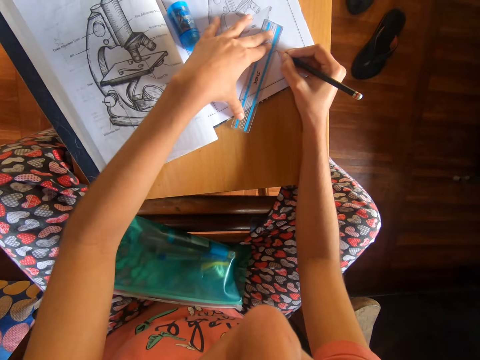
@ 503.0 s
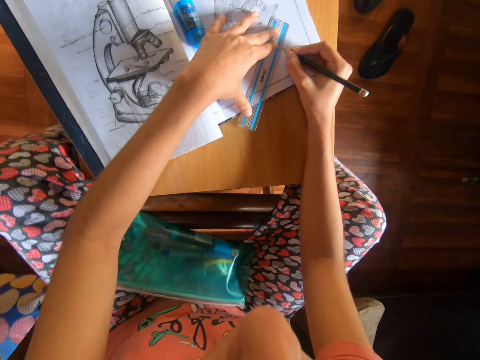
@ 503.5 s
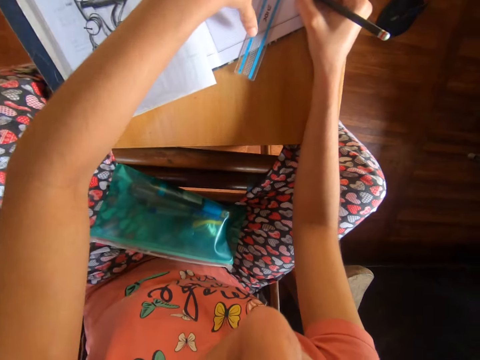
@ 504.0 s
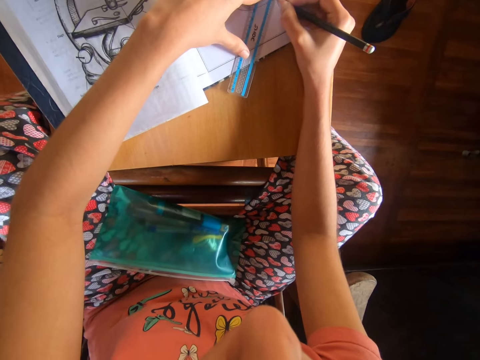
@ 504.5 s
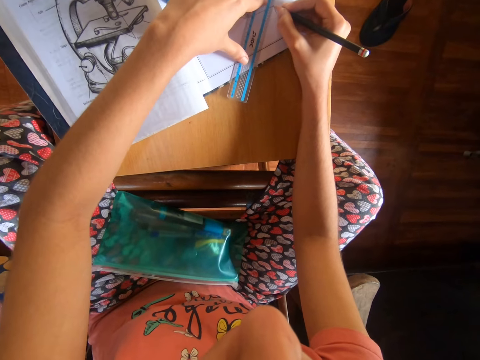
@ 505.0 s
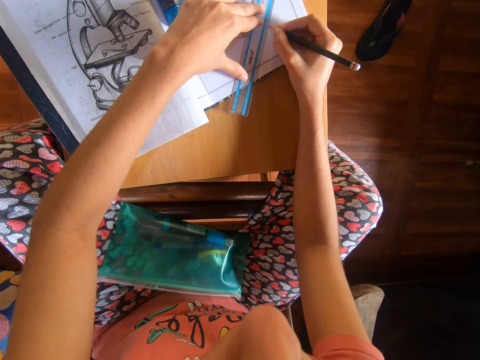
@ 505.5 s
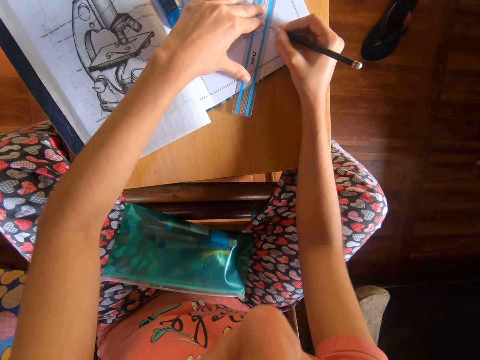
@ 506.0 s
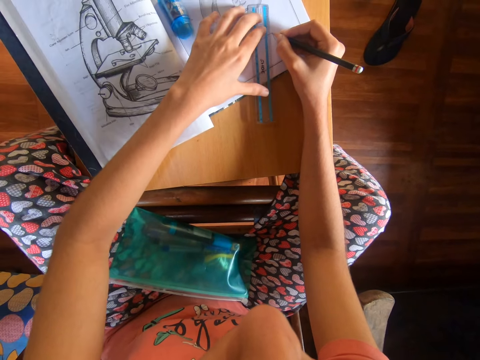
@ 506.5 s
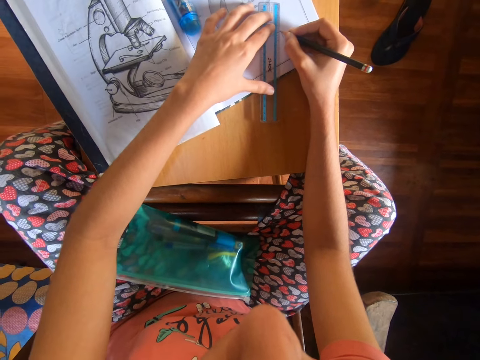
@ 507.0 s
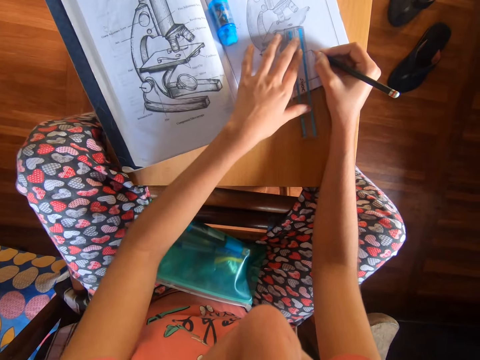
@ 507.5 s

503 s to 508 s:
The camera wearer moves the ruler on the book on the table with his left hand.

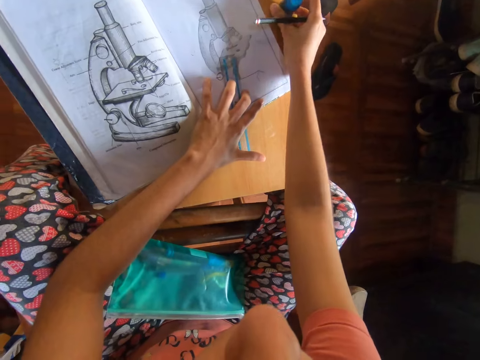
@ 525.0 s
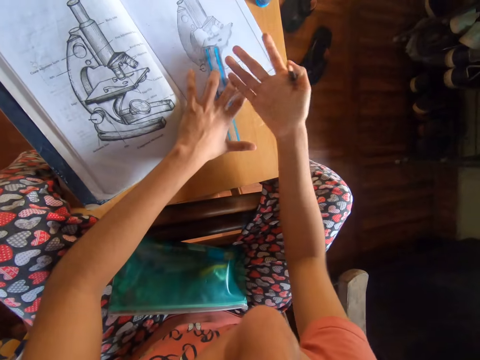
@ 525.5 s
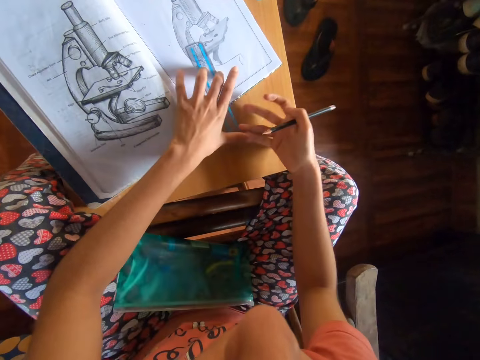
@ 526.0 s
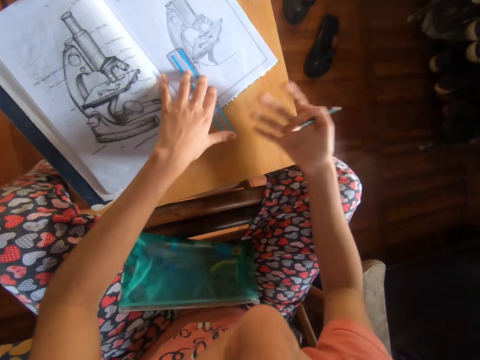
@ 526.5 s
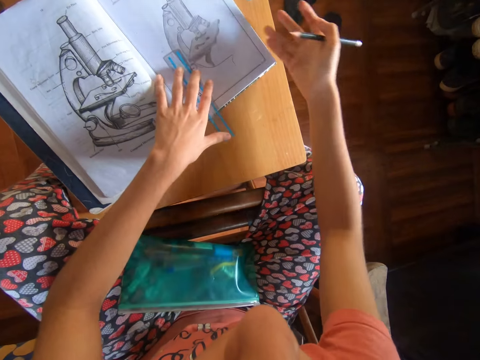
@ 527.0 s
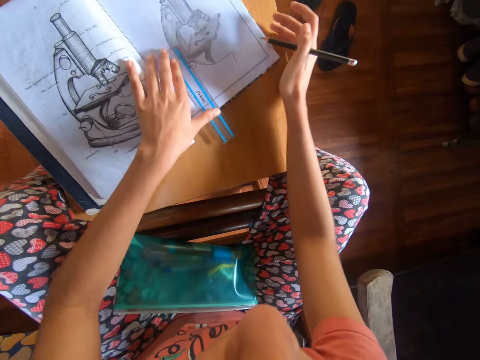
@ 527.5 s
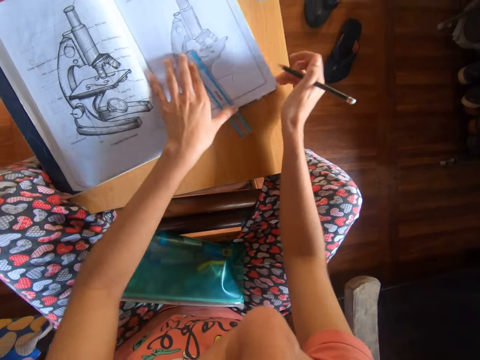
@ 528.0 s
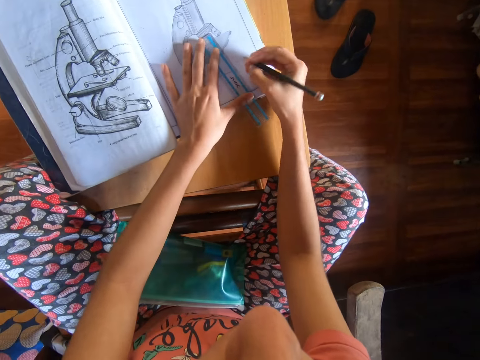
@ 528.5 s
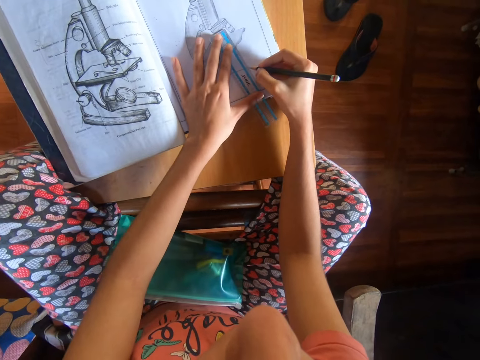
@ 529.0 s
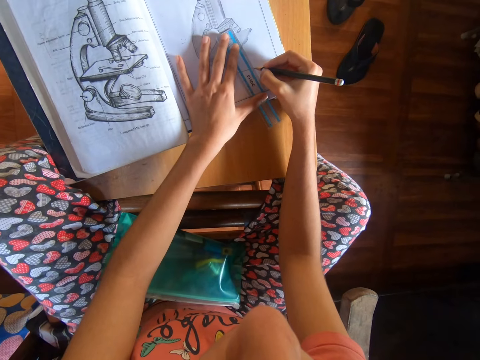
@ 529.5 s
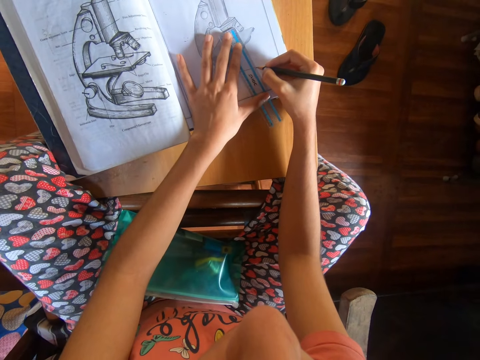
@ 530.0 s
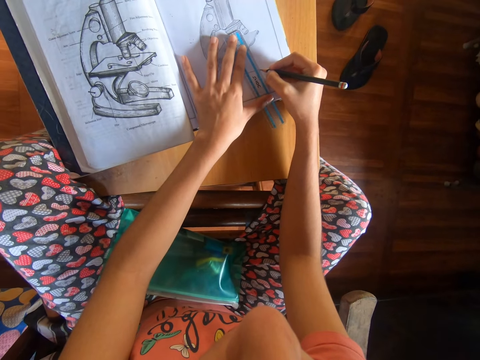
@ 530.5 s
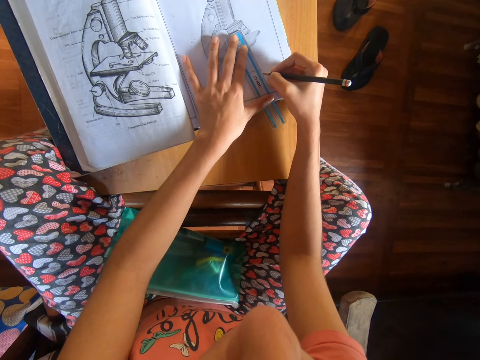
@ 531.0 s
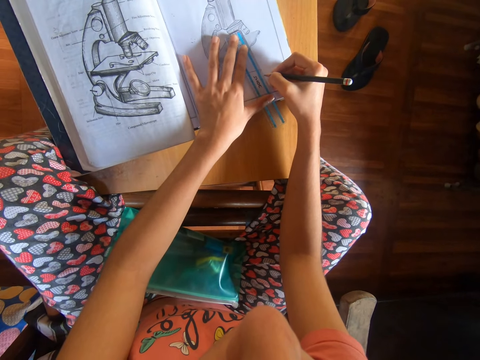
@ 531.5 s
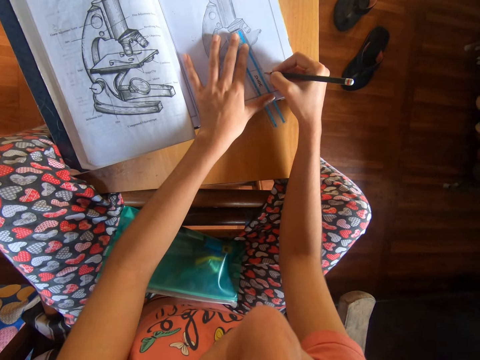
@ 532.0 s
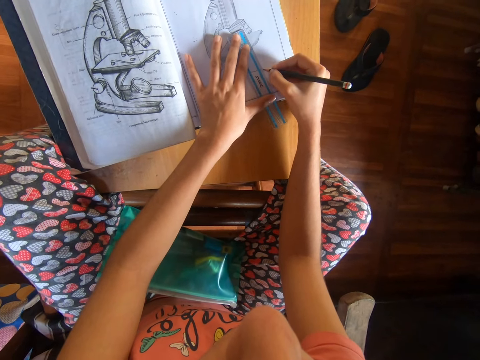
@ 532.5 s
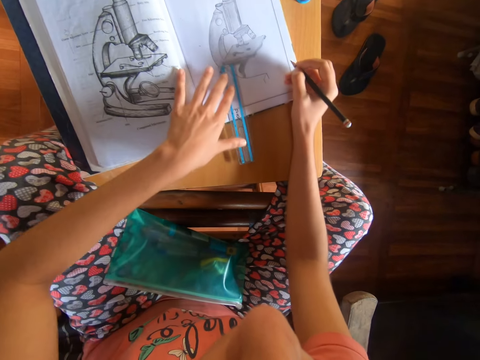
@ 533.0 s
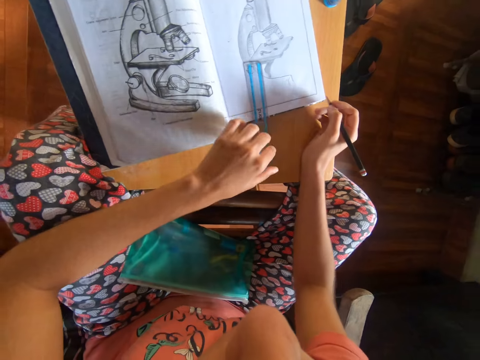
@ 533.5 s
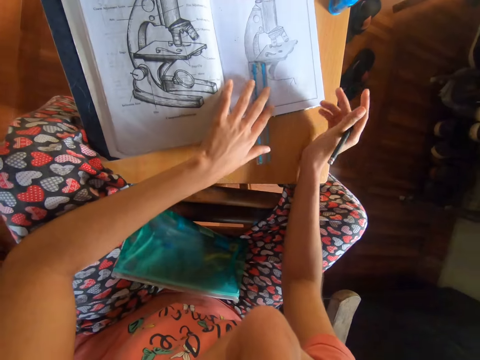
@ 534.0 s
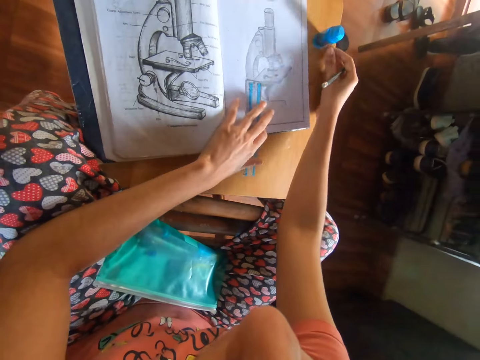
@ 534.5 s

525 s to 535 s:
The camera wearer drops the eraser in his right hand on the table. He cleans off some dirt from the book on the table with his right hand. He cleans off some dirt from the table with his right hand. He moves the ruler on the book on the table with his left hand. He draws the diagram on the book on the table with the pencil in his right hand, with the ruler. He moves the ruler on the book on the table with his left hand.

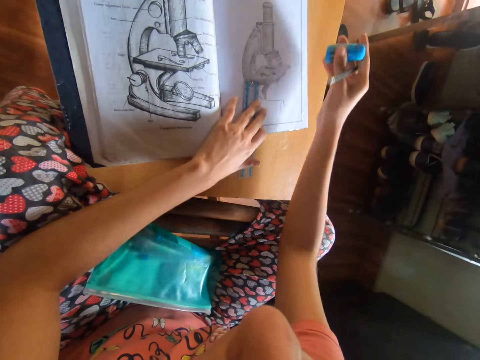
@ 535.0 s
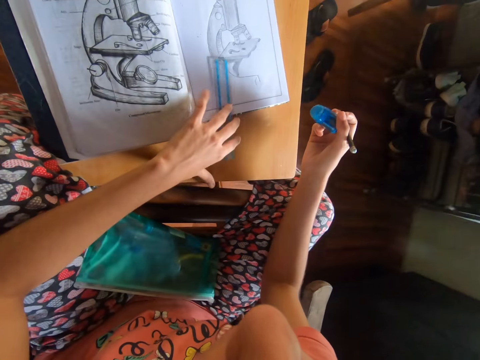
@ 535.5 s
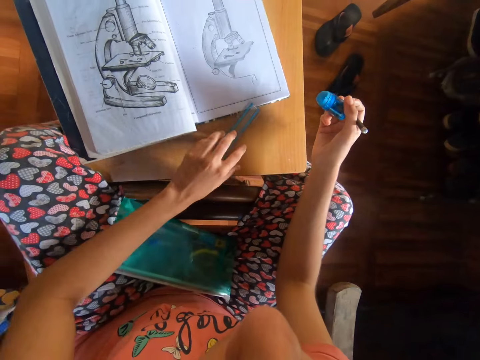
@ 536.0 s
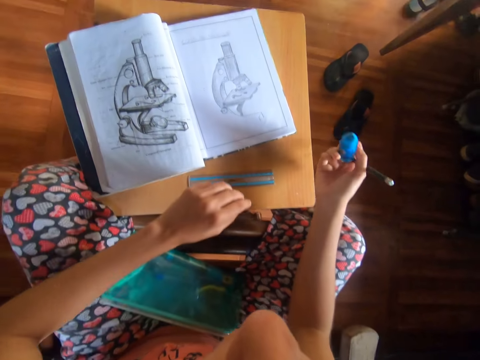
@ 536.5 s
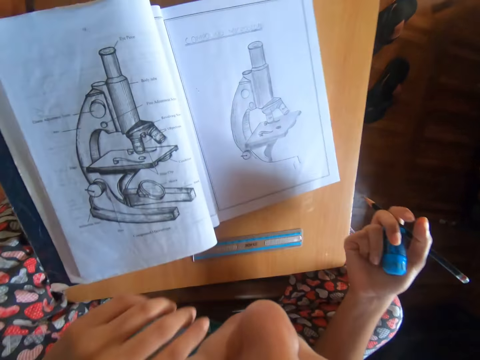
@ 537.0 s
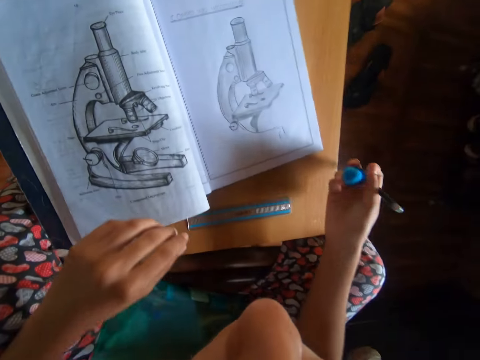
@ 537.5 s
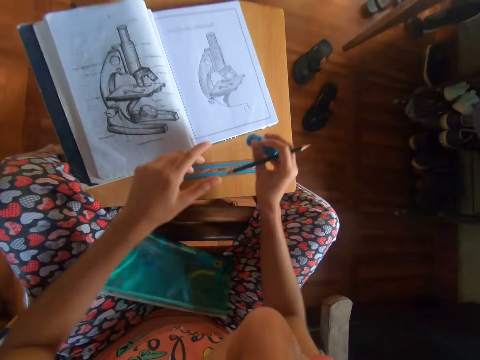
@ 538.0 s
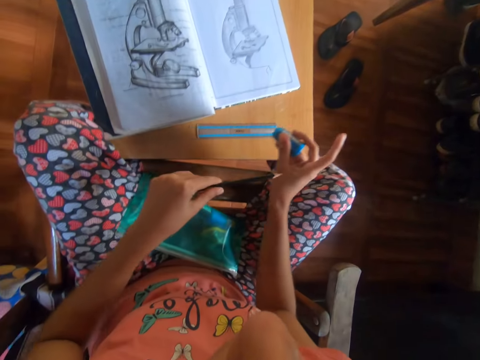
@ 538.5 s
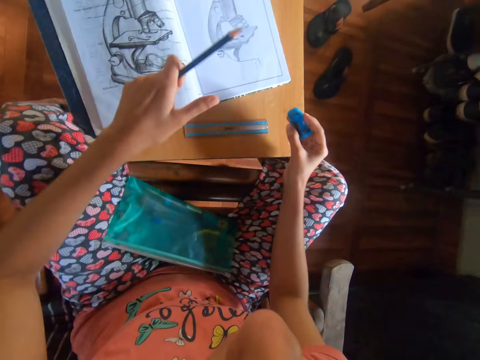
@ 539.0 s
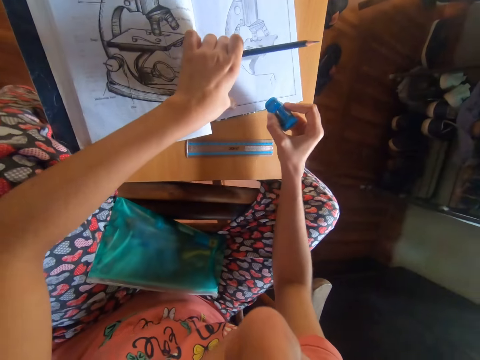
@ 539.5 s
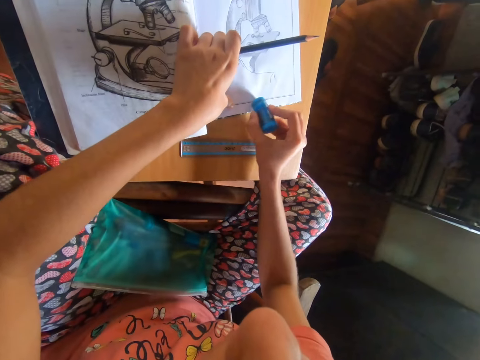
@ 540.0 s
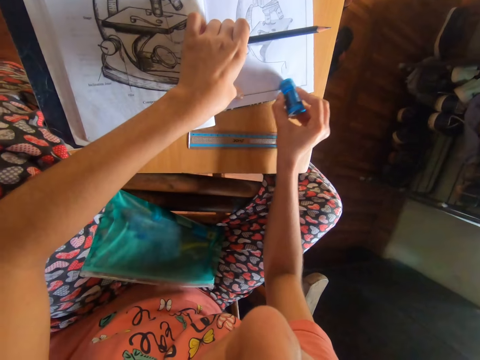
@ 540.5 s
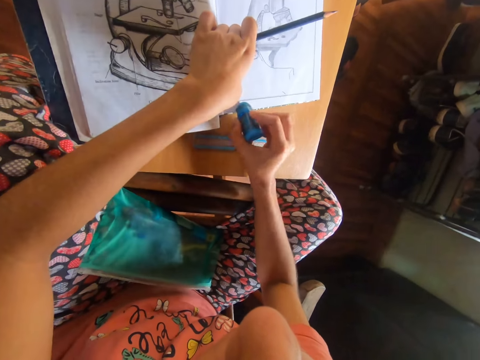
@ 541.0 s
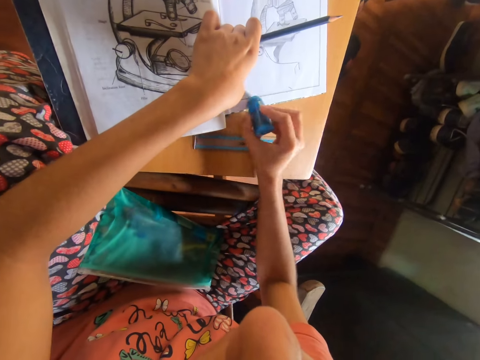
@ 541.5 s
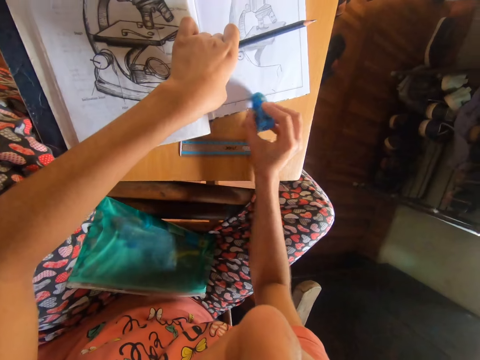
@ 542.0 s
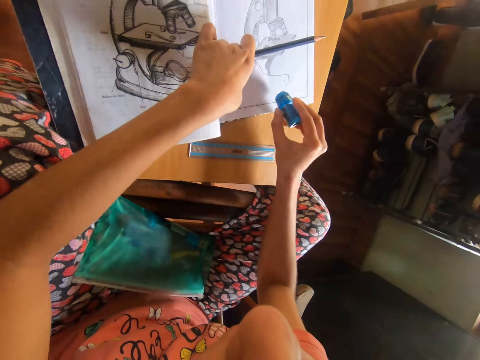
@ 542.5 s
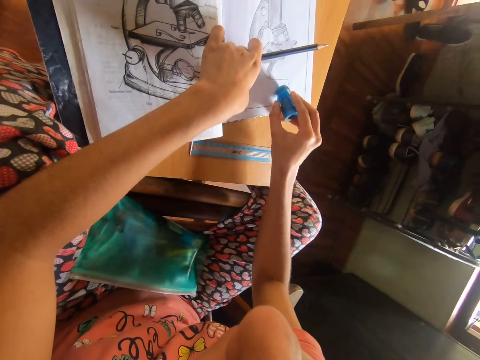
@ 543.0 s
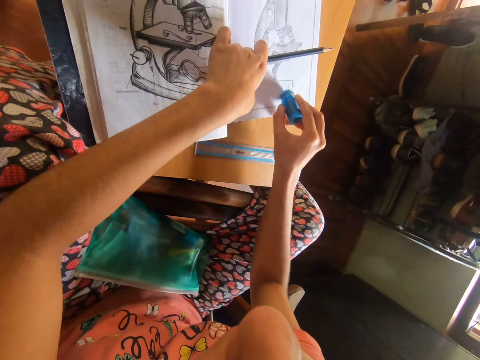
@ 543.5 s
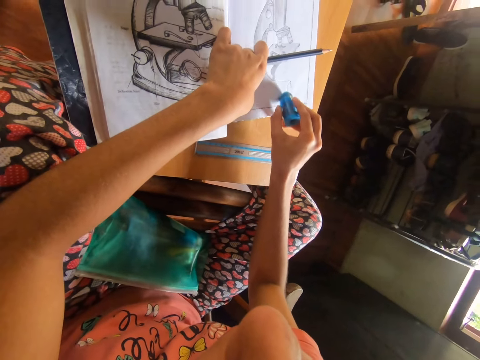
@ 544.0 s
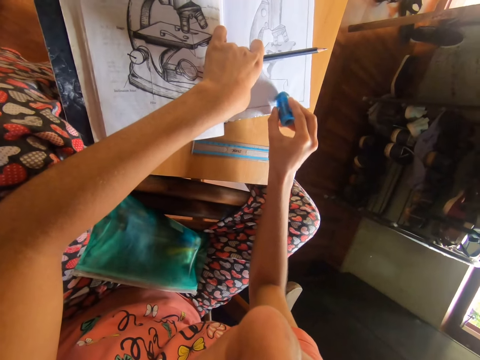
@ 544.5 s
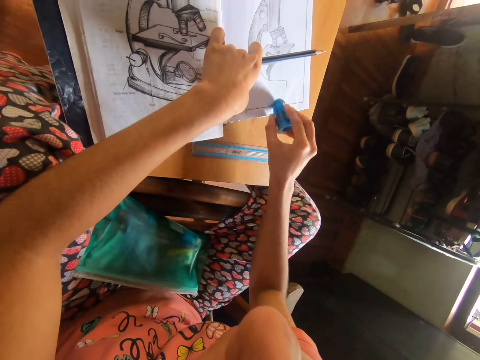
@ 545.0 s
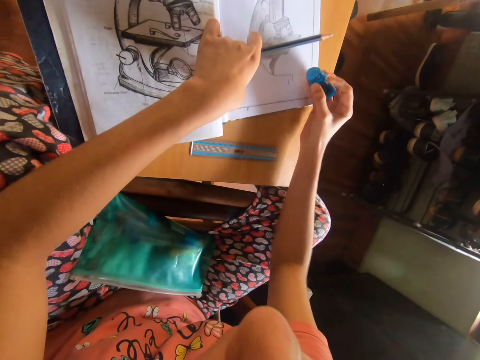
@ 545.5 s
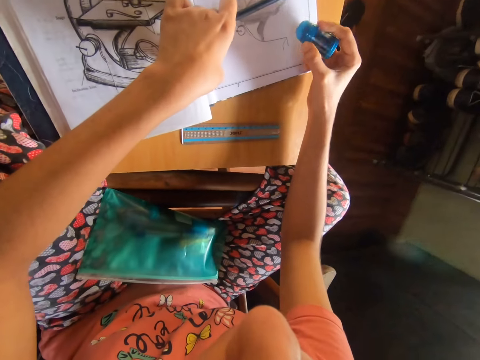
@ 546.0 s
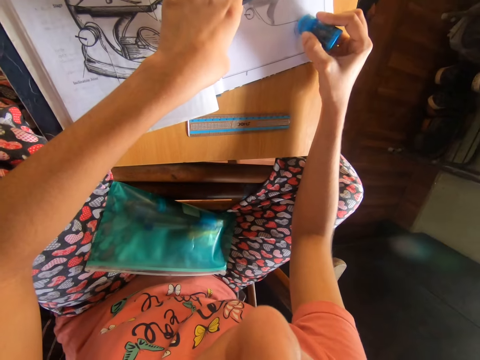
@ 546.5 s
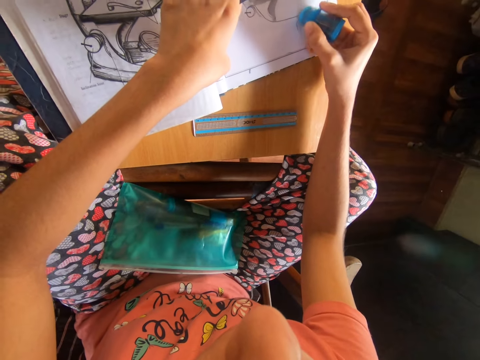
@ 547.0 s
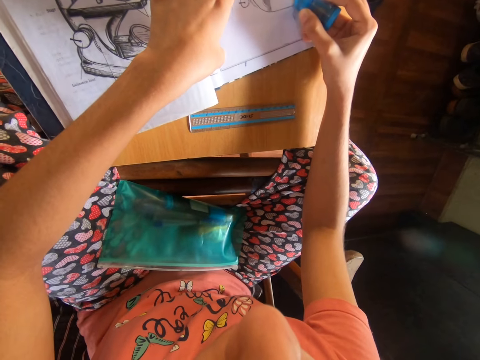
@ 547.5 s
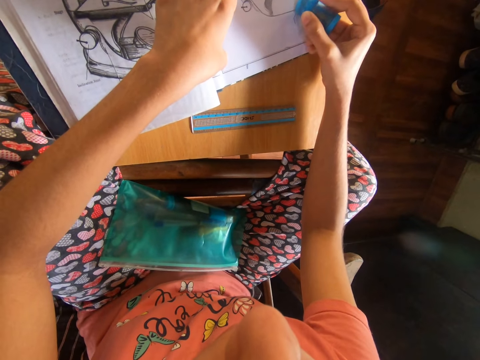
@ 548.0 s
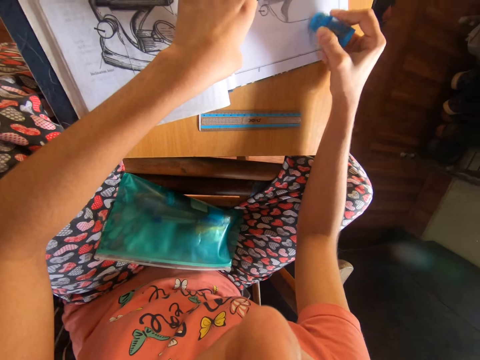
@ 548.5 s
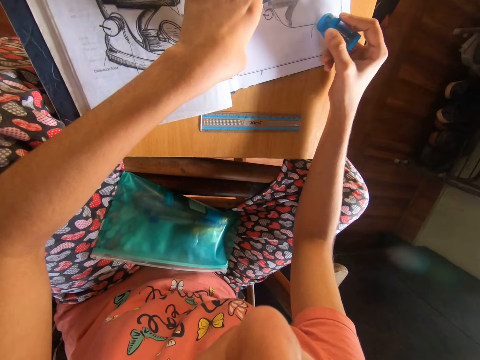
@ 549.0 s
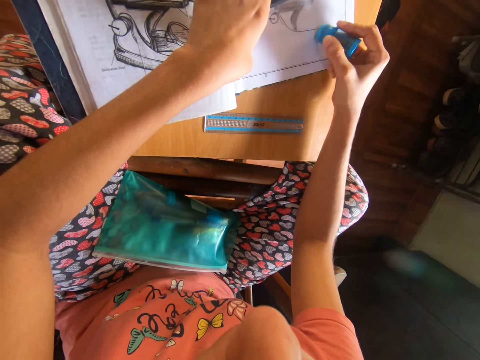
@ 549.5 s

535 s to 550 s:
The camera wearer picks up the eraser from the table with his right hand. He moves the ruler on the book to the table with his left hand. He moves the ruler on the table with his left hand. He blows air from his mouth on the book on the table. He takes the pencil in his right hand with his left hand. He places his left hand on the book on the table. He cleans the book on the table with the eraser in his right hand. He erases the diagram with the eraser in his right hand.
